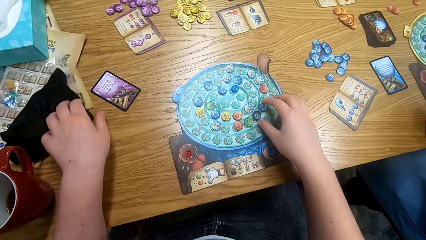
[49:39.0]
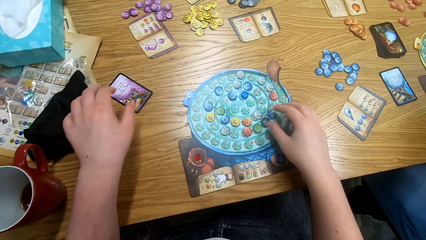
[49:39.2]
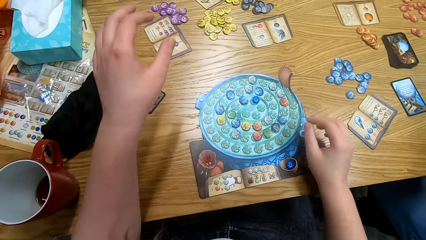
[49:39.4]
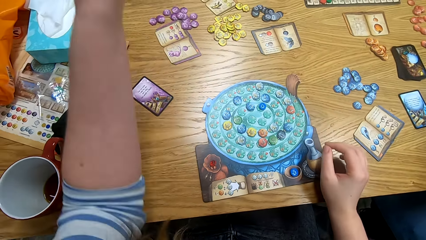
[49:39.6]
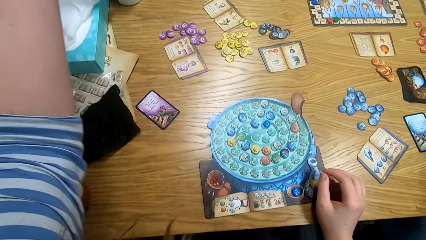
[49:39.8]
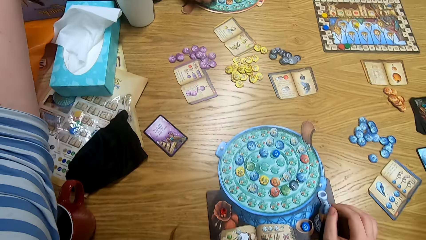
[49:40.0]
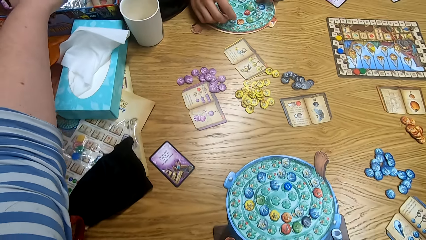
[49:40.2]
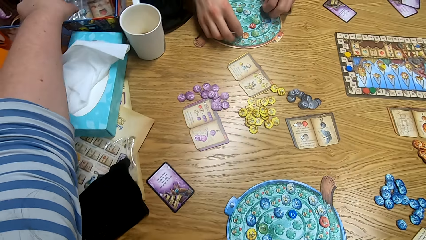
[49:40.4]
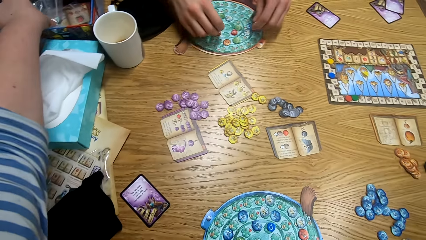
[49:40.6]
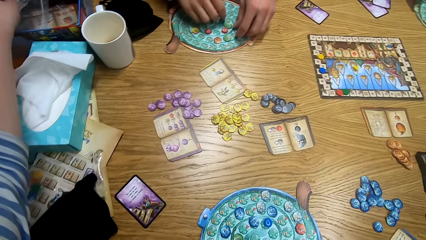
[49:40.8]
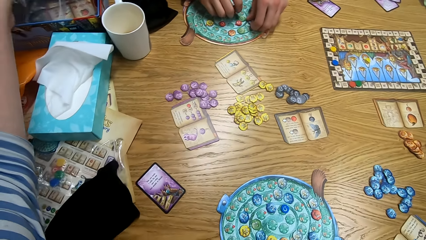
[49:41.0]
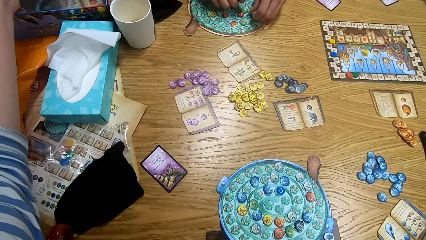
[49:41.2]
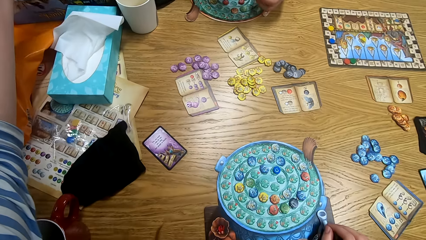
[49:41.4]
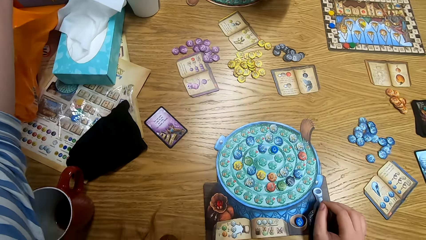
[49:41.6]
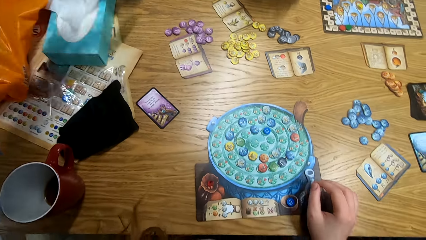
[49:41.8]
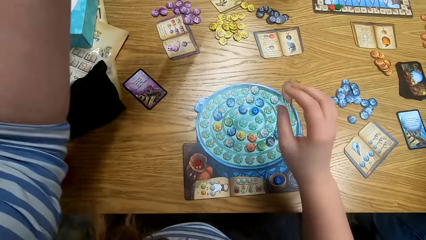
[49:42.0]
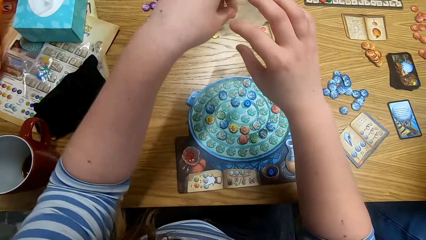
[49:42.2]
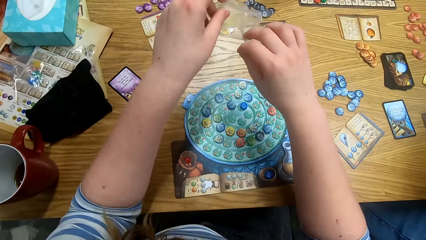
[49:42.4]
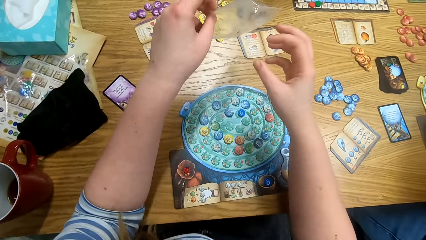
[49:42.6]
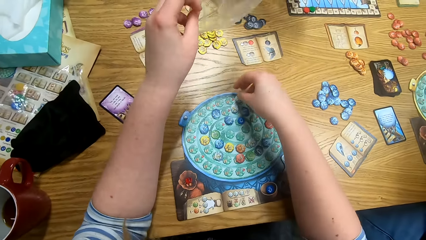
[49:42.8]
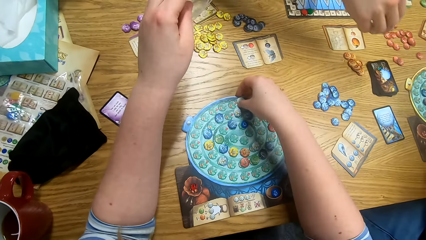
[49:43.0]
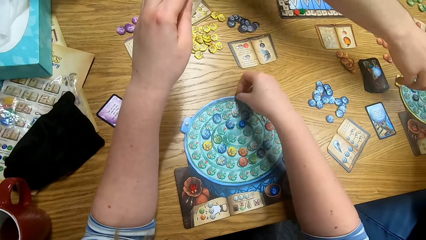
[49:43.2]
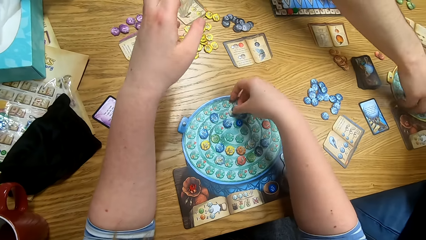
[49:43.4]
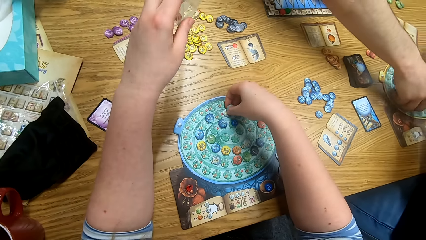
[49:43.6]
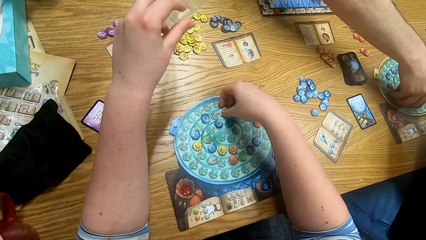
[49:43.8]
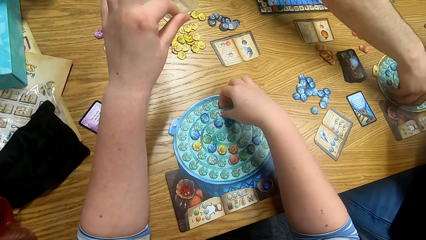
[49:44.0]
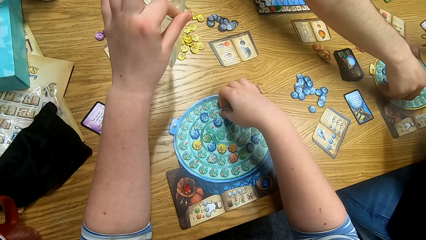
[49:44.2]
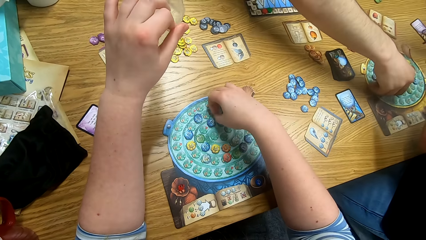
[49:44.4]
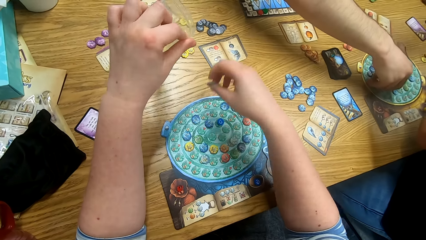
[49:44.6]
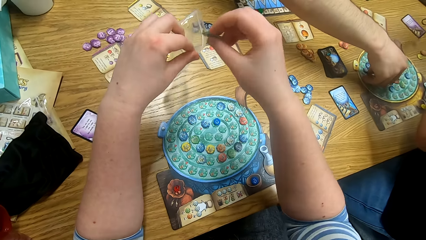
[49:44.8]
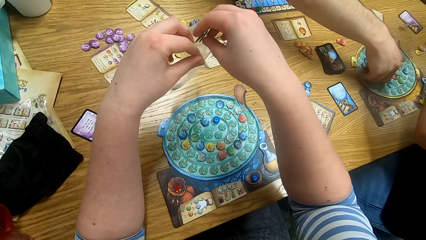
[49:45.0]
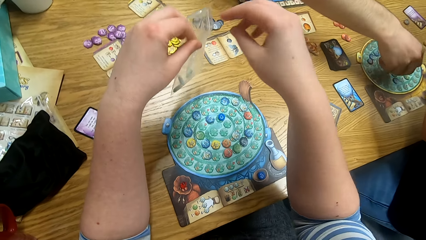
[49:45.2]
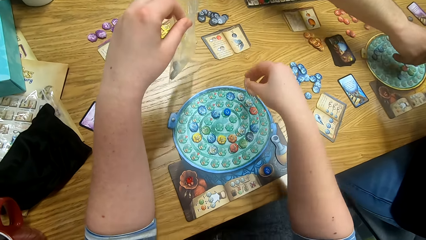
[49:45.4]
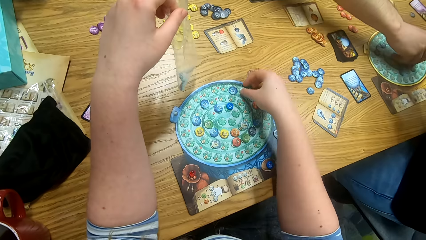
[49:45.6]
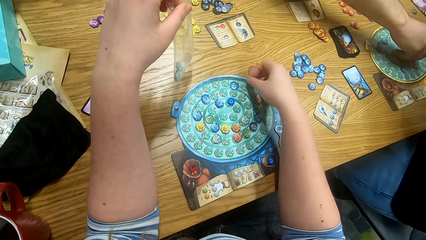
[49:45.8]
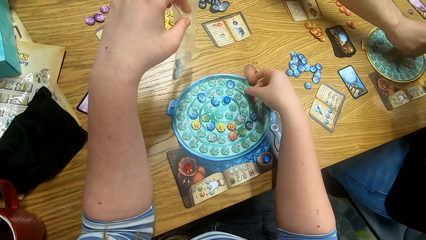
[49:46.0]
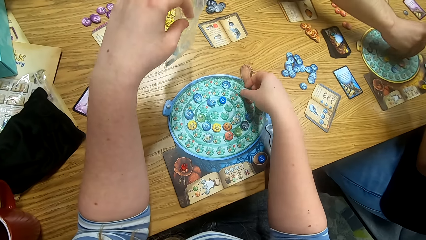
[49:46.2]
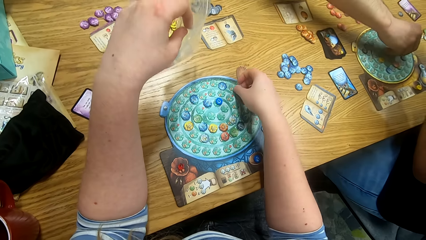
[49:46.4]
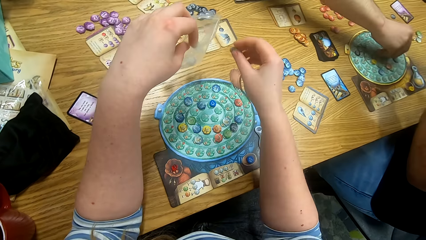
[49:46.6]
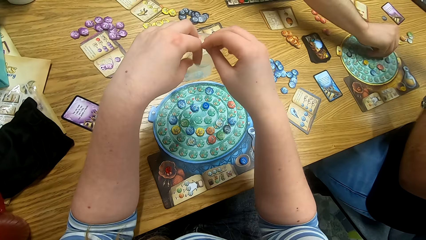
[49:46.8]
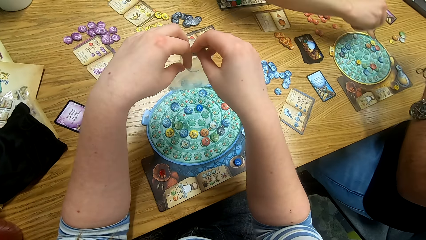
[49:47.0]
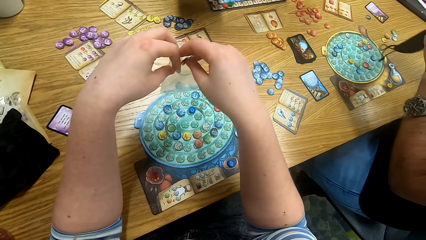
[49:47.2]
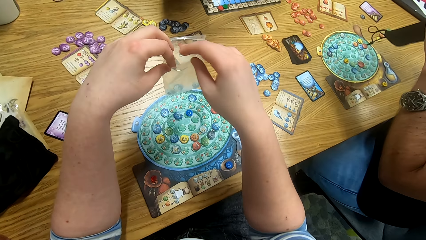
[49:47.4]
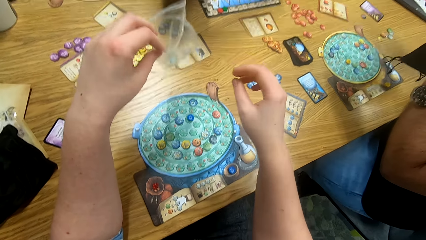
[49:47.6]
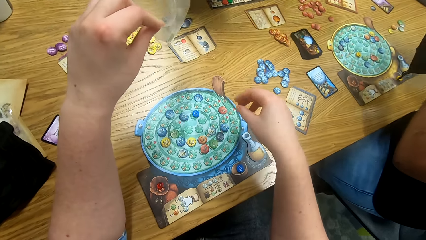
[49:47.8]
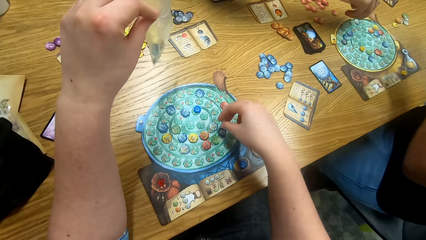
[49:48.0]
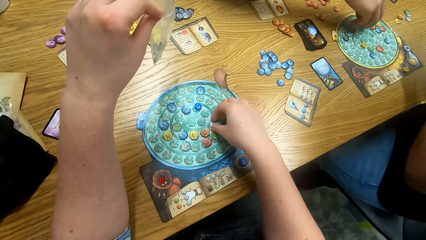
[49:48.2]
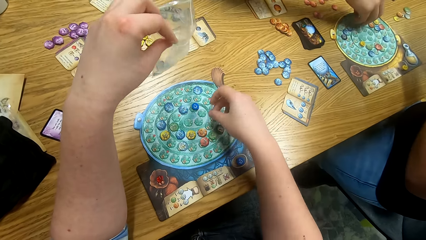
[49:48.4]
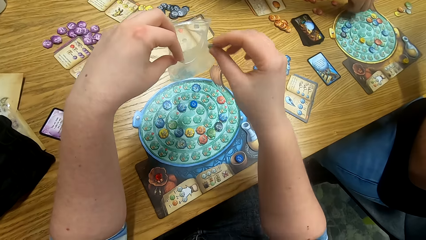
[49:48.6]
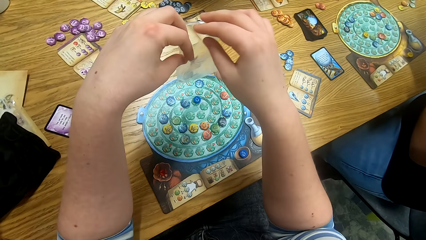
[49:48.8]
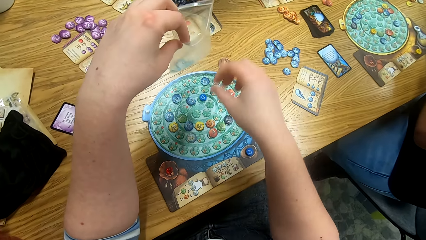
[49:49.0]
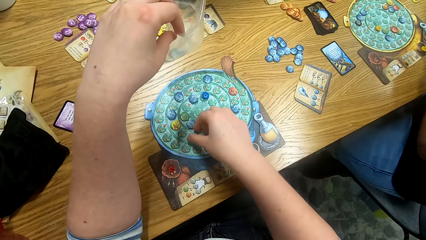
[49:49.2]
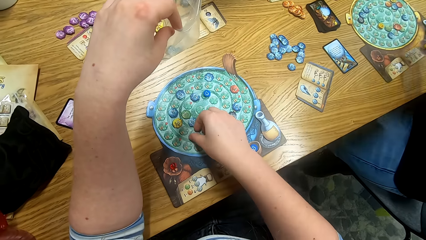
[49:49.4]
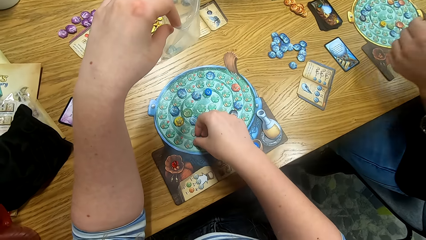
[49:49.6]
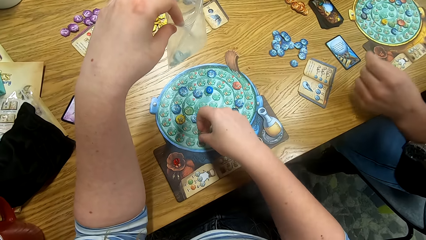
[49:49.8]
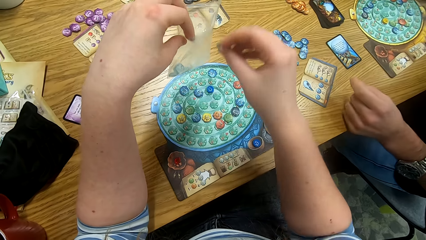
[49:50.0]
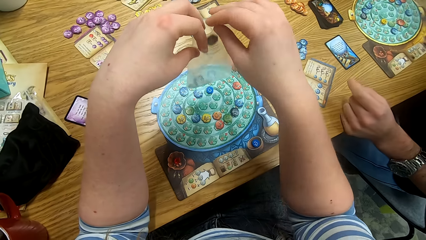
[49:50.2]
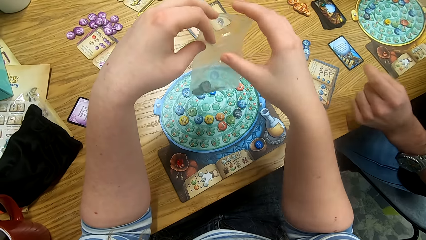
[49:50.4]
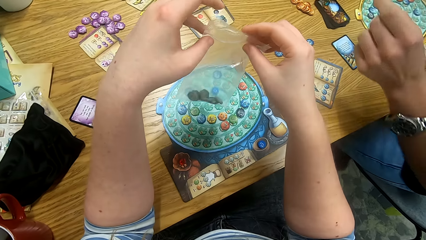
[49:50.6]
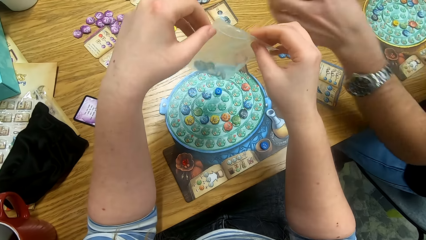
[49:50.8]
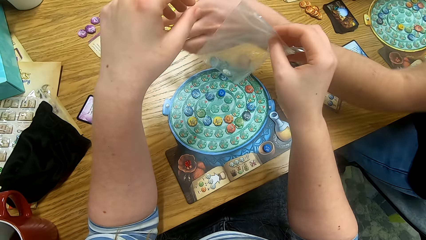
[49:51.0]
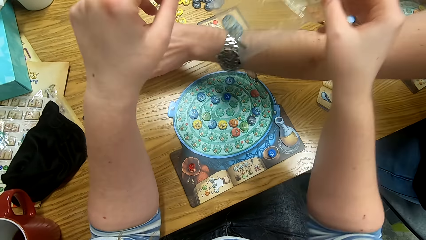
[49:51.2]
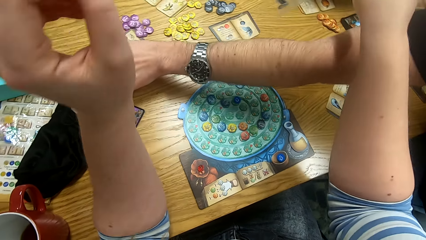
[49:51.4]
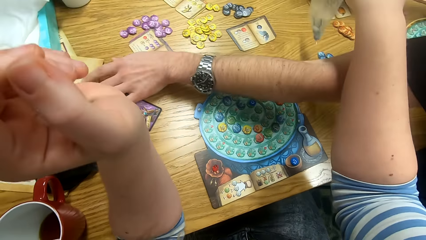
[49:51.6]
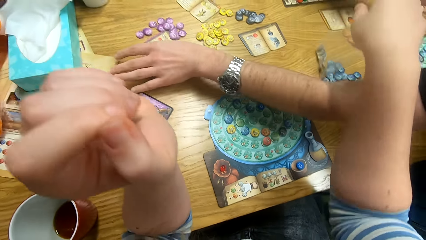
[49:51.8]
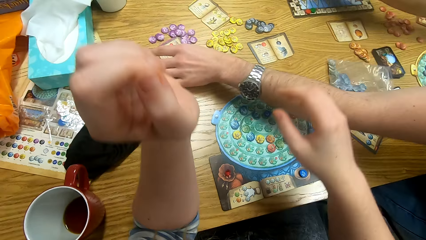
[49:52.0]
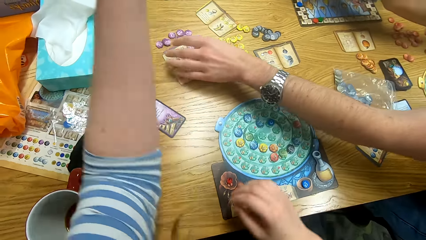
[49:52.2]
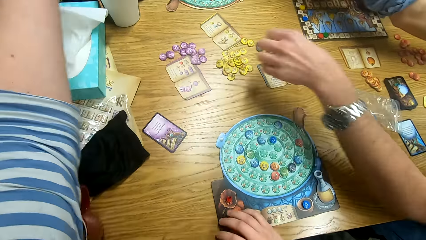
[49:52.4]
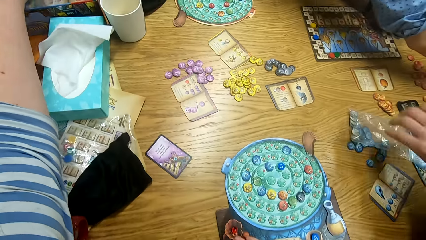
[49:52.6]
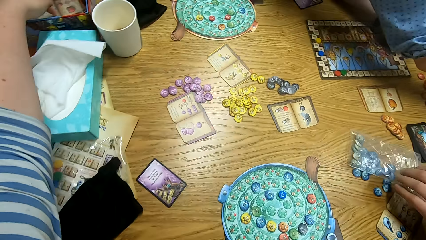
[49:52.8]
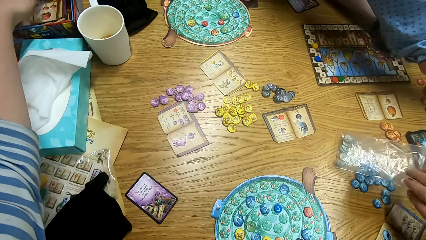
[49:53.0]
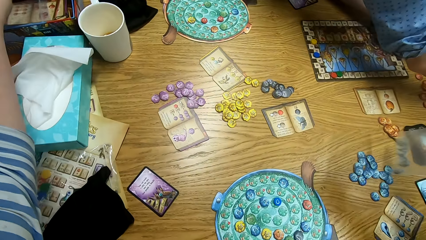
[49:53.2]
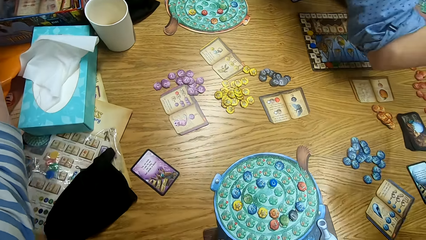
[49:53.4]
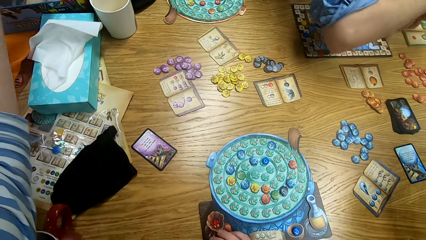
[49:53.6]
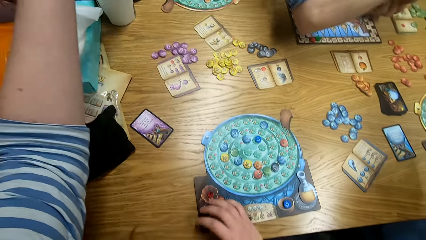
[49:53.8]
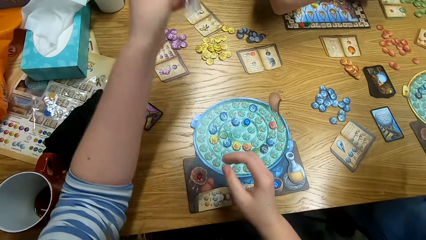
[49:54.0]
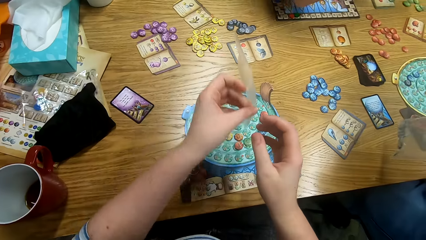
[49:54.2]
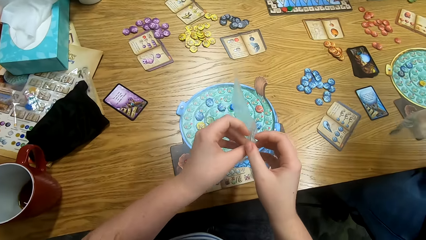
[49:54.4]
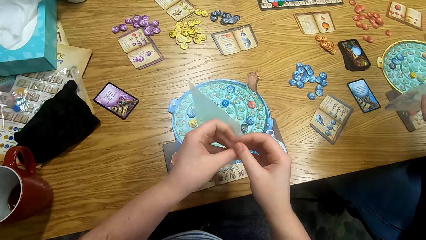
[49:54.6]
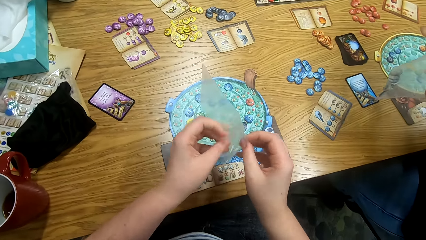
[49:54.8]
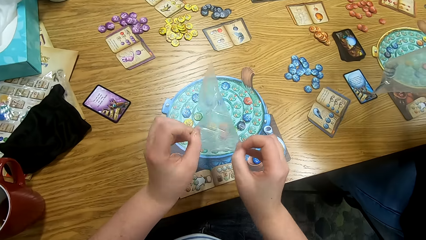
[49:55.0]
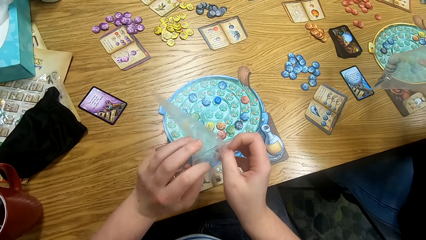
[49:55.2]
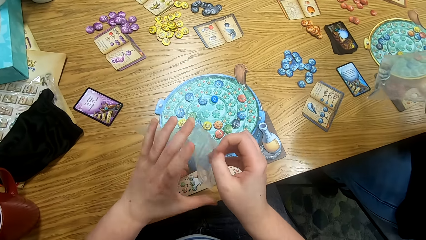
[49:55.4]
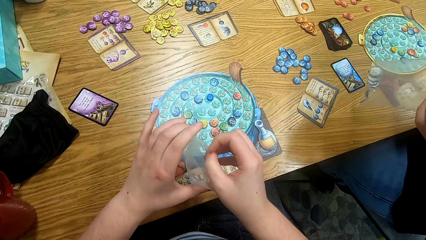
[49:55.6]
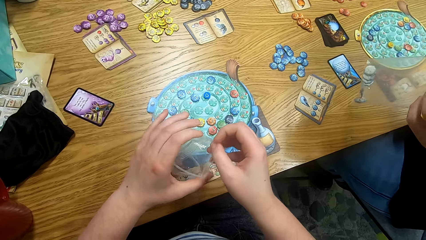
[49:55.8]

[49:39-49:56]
The camera wearer picks a paper from the box. A man picks the tokens from the board. The camera wearer picks the tokens from the board and puts the Quacks of Quedlinburg tokens in the paper. They pick the Quacks of Quedlinburg tokens from the board and put the Quacks of Quedlinburg tokens in the paper. Another man picks the Quacks of Quedlinburg tokens from the board. The camera wearer picks the Quacks of Quedlinburg tokens from the board. They pick the Quacks of Quedlinburg tokens from the board again. The first man reaches for something on the table and stretches the left hand. The camera wearer drops the paper with the Quacks of Quedlinburg tokens on the table. They pick a paper from the box. The first man picks a paper of the Quacks of Quedlinburg tokens from the table.
